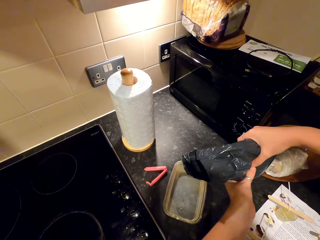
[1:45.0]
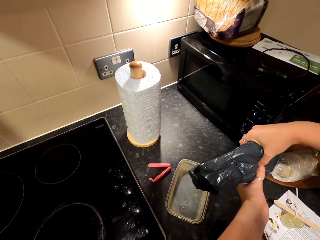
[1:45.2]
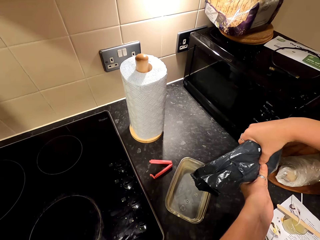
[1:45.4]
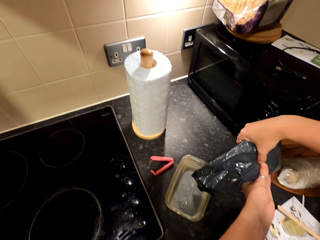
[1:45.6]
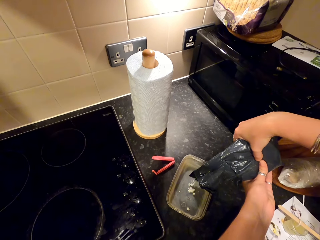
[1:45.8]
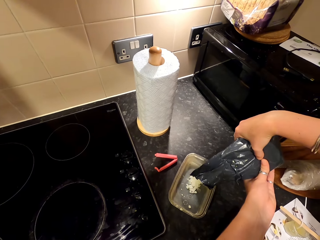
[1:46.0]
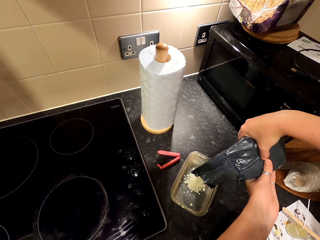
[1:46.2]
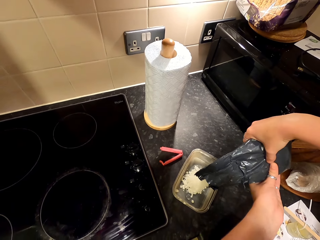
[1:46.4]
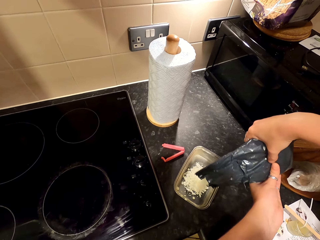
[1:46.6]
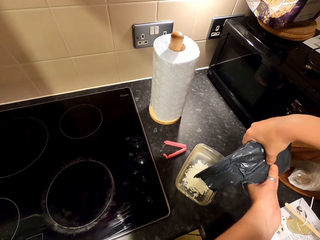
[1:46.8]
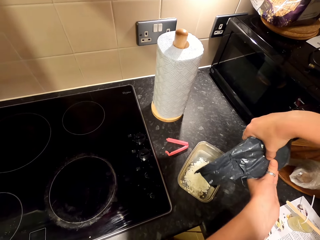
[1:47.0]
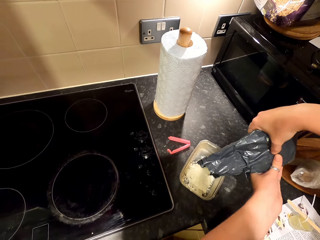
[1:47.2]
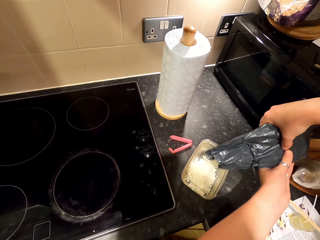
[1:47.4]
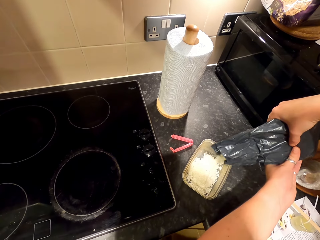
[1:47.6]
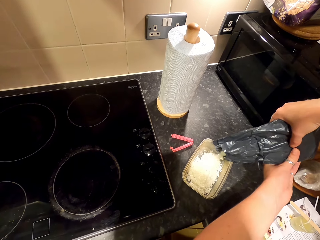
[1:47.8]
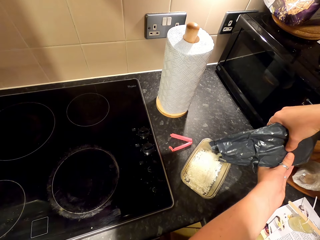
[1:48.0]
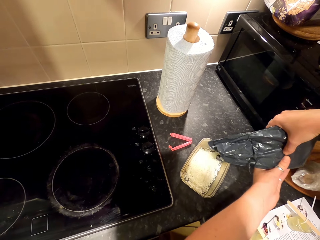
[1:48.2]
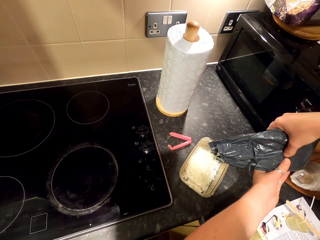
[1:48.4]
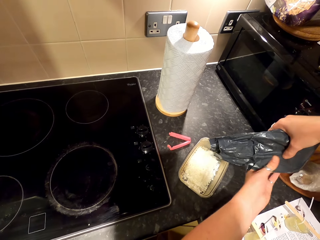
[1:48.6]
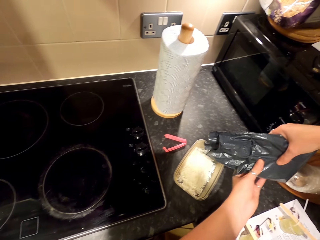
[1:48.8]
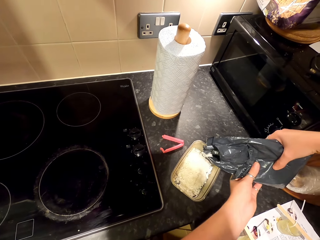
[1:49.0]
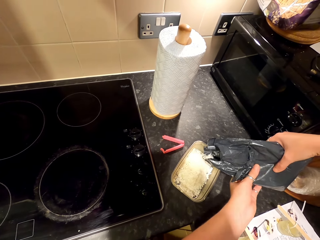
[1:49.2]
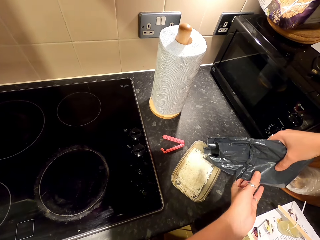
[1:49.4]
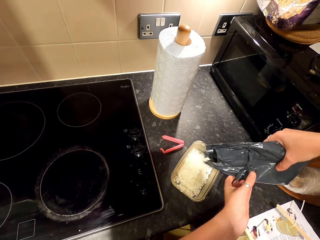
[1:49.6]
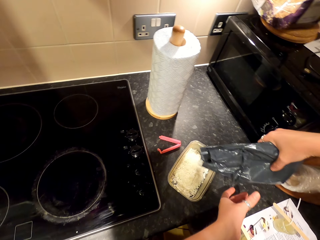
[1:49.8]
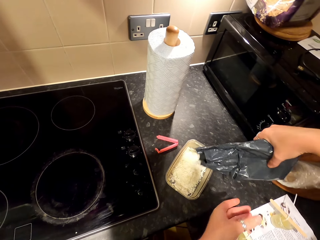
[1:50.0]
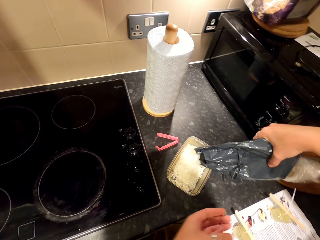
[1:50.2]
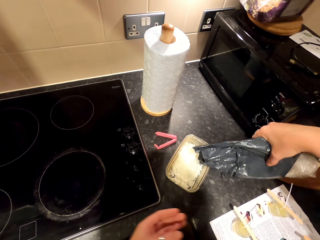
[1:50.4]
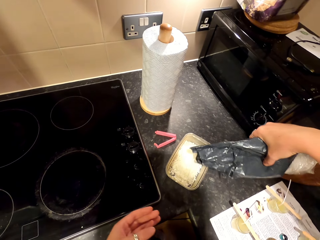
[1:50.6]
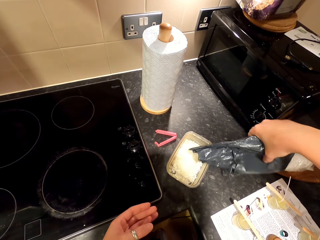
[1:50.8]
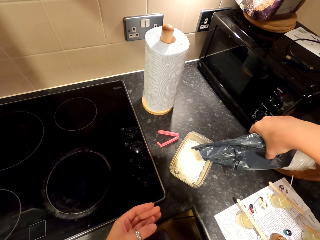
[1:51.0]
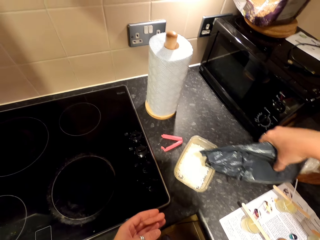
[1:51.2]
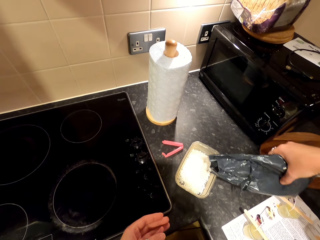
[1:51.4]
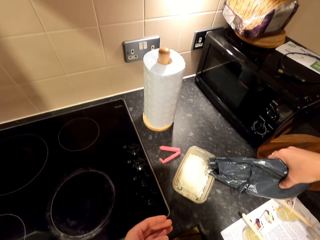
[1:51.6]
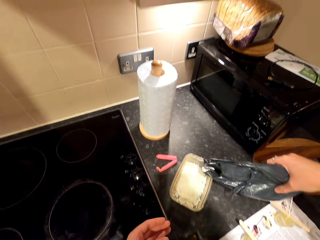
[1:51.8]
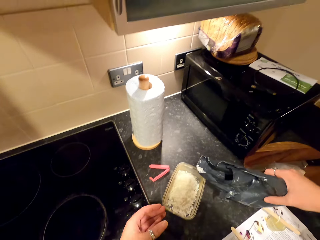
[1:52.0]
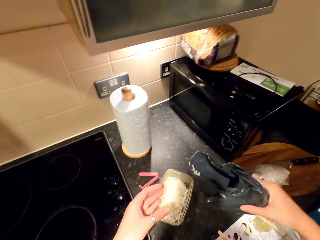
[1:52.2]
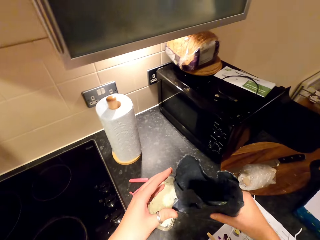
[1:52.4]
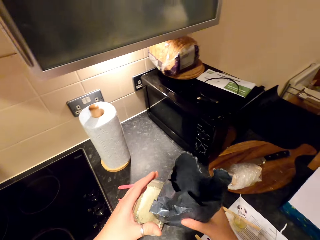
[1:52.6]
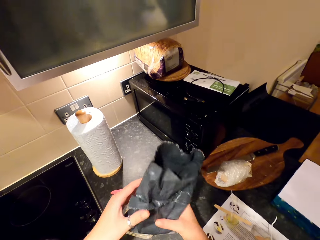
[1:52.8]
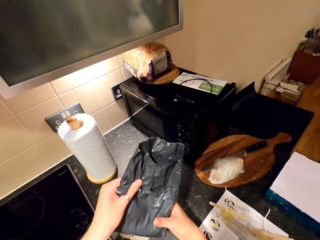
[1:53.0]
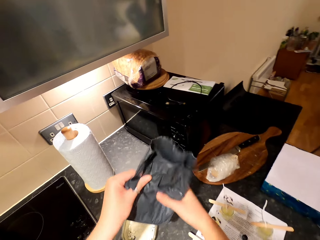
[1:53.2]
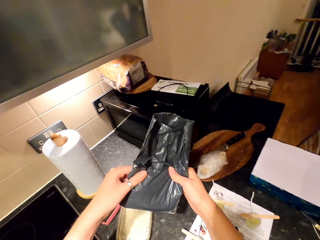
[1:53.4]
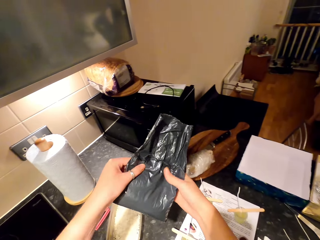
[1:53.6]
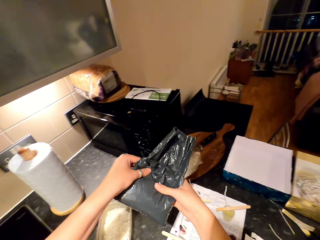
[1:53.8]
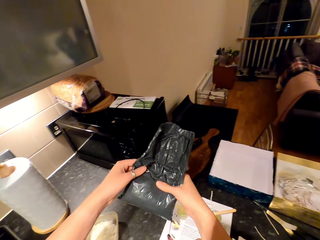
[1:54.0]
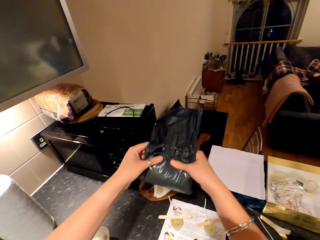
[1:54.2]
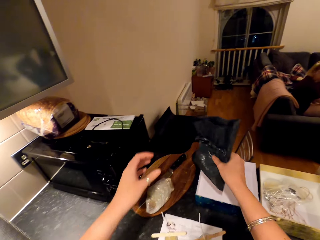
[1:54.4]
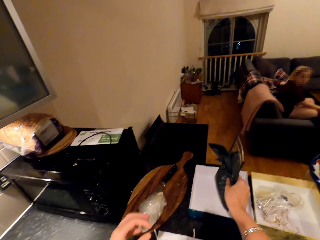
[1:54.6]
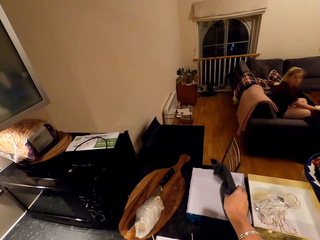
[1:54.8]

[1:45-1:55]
The camera wearer pours something into a dish. They put wax particles in the dish. They hold the paper. A woman sits on a couch.

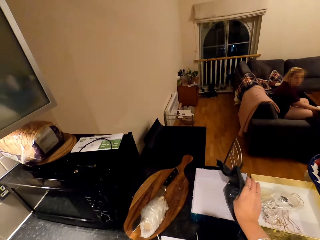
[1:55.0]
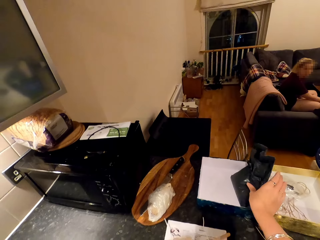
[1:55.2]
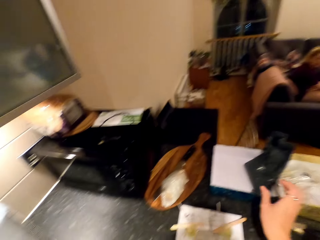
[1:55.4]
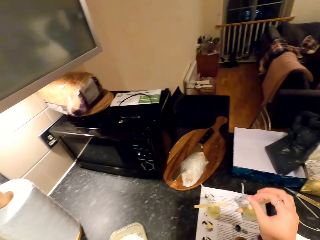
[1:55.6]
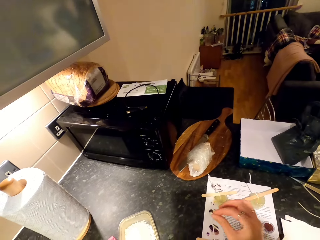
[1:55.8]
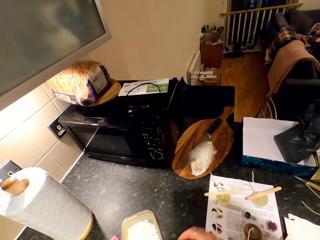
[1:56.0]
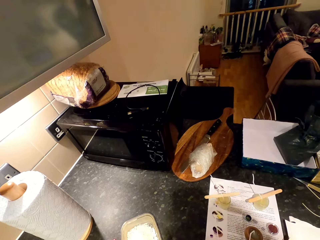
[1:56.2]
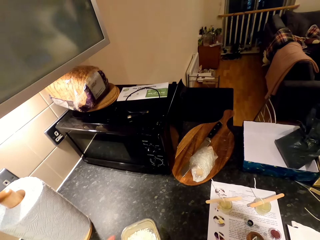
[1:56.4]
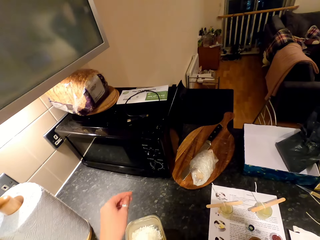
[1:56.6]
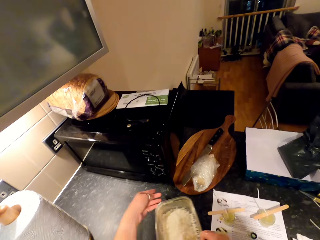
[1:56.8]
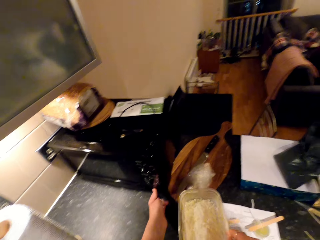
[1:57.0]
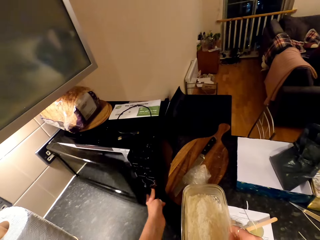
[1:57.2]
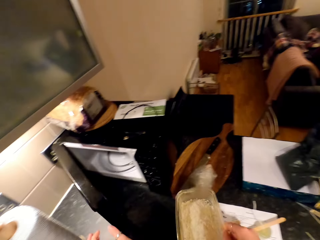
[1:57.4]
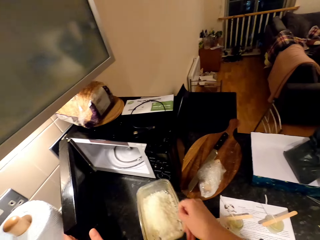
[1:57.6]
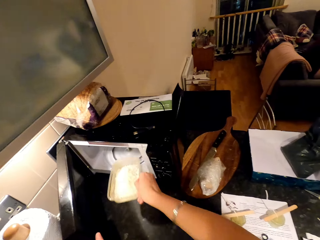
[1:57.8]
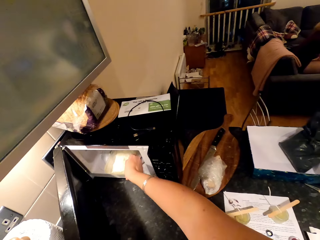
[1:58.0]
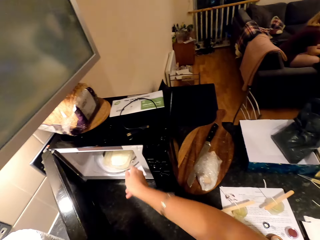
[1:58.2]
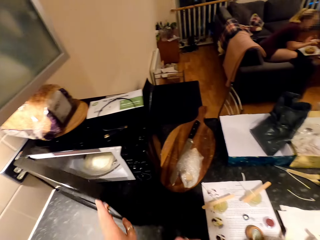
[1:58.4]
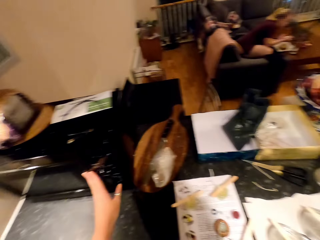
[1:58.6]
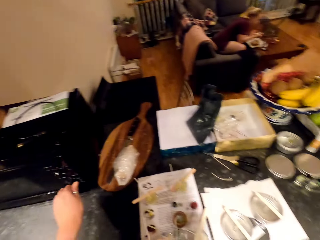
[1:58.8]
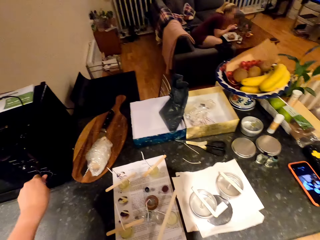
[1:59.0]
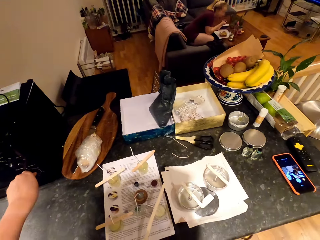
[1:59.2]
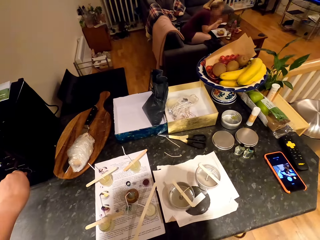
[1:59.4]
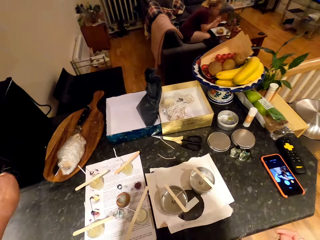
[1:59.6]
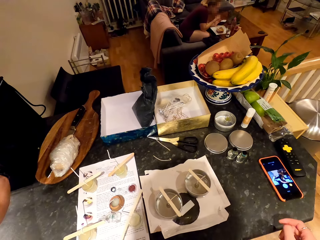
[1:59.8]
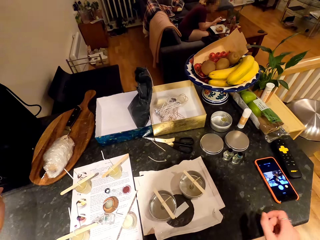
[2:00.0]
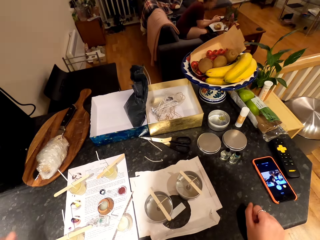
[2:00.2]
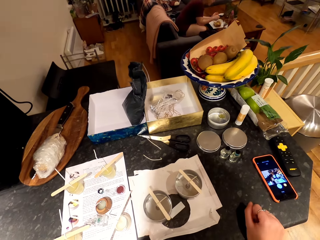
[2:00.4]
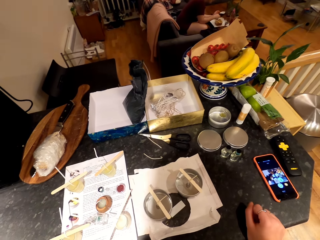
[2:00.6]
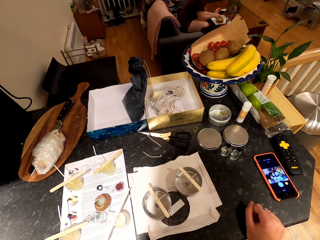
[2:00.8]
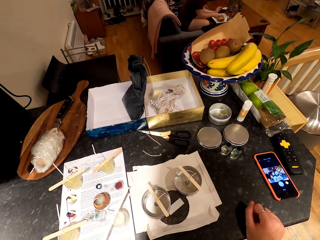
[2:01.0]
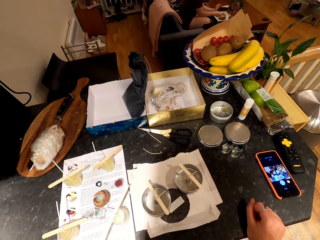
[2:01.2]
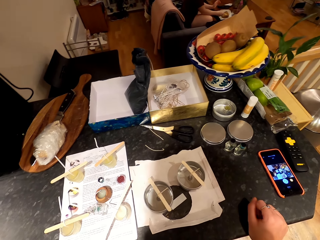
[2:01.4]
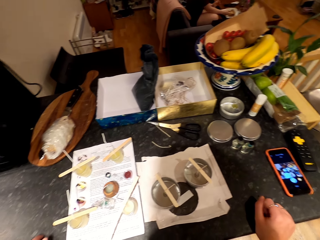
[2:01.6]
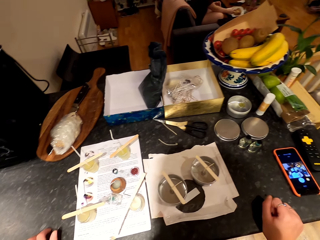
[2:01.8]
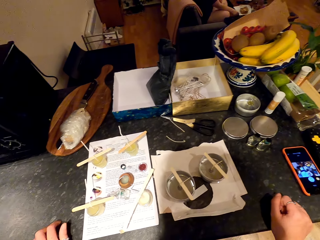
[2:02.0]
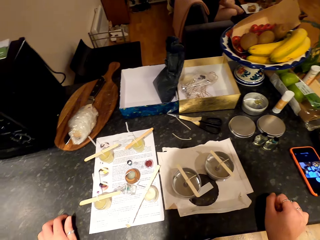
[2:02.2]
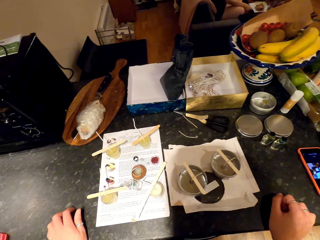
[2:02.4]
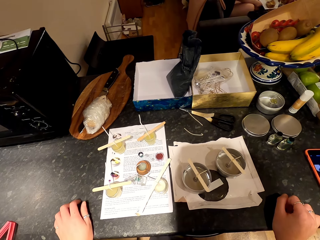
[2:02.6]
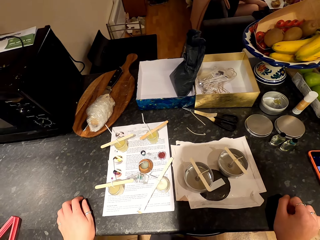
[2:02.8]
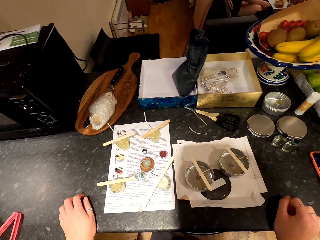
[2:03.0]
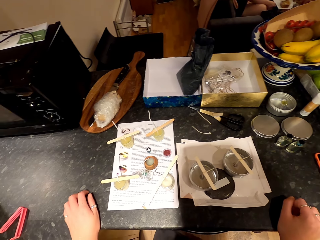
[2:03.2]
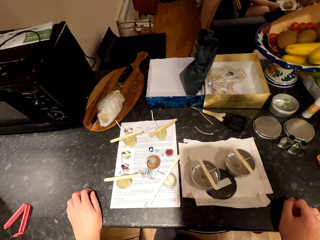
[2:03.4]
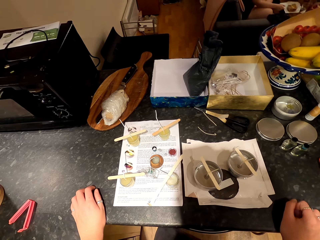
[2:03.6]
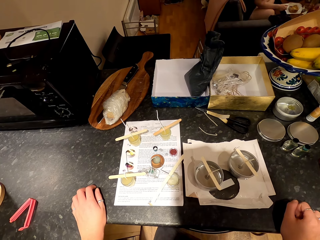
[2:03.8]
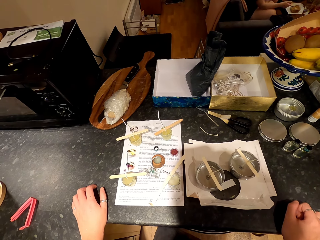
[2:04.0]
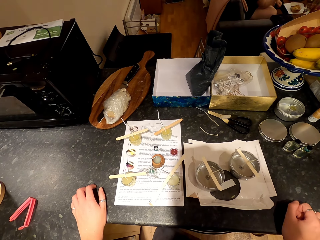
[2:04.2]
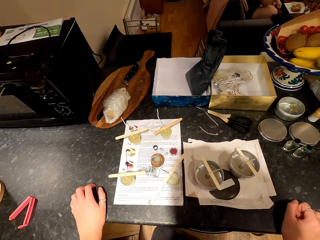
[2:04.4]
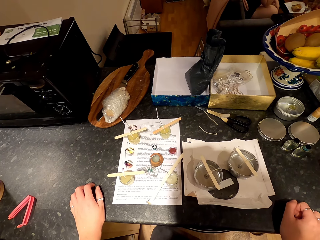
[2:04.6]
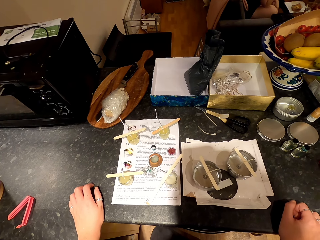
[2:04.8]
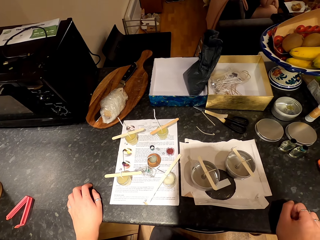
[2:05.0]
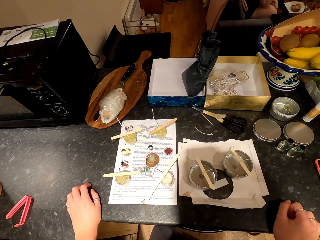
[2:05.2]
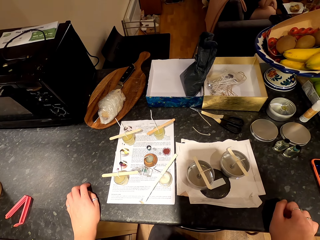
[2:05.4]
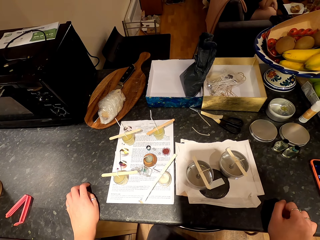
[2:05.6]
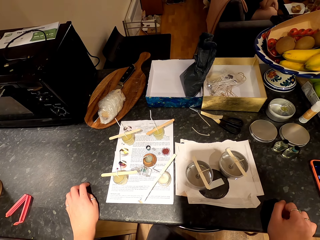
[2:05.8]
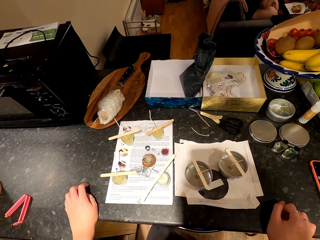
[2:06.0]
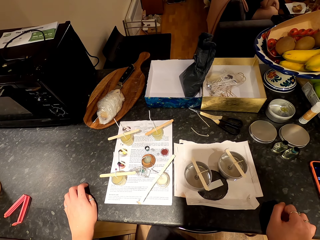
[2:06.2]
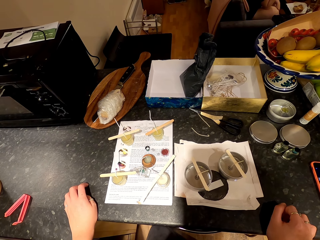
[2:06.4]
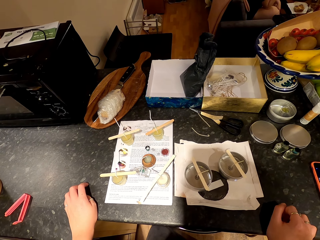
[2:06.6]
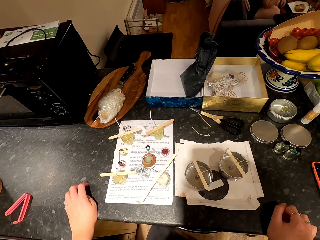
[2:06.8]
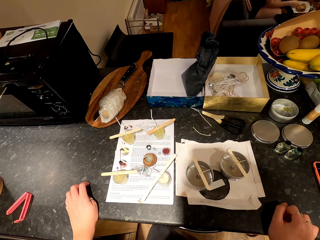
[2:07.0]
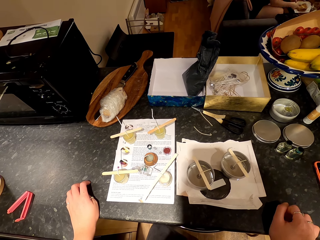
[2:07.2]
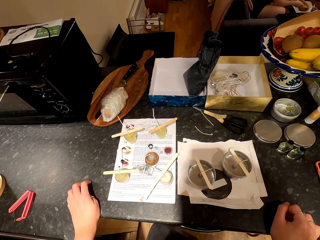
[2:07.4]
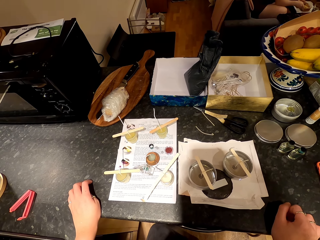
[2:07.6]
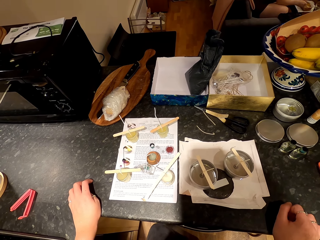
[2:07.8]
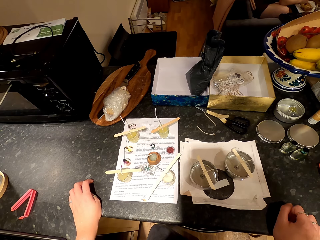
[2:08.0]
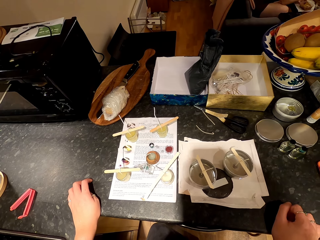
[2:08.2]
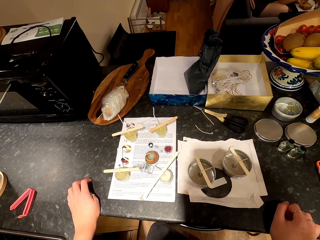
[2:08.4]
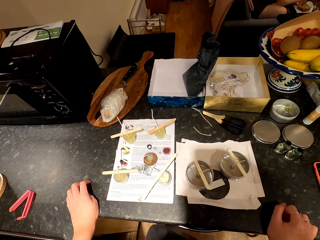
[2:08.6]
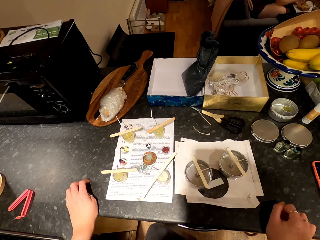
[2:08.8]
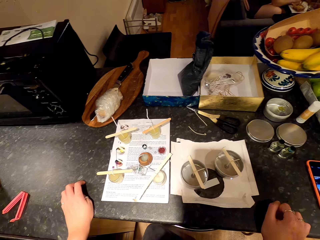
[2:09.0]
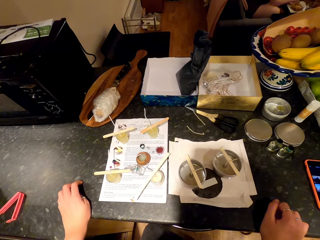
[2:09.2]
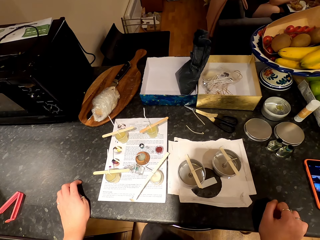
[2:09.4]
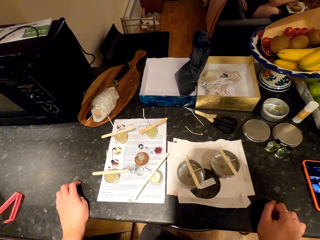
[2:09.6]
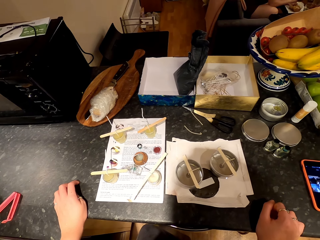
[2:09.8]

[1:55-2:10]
The camera wearer puts the nylon paper on the countertop. They put a paper in the box and look around. They pick a dish on the countertop and carry the dish towards the microwave. They open the microwave, put the dish in the microwave, close the microwave, and switch the microwave on. A woman puts something in the mouth with a spoon. The camera wearer looks around. The woman moves around. The camera wearer puts the hands on the countertop. The woman scoops something in the dish with the spoon.
